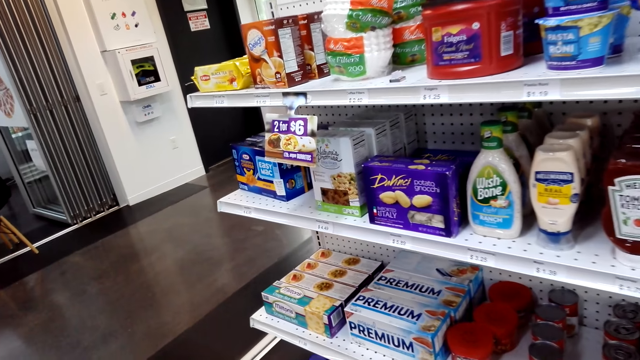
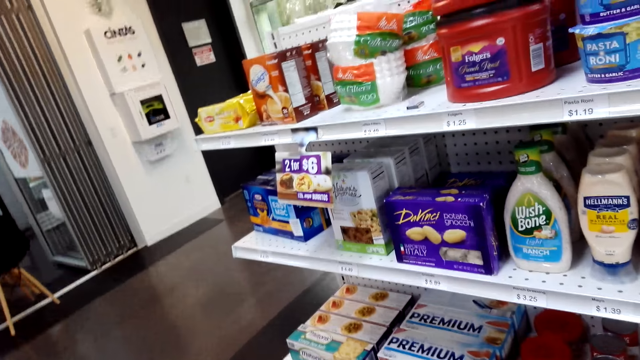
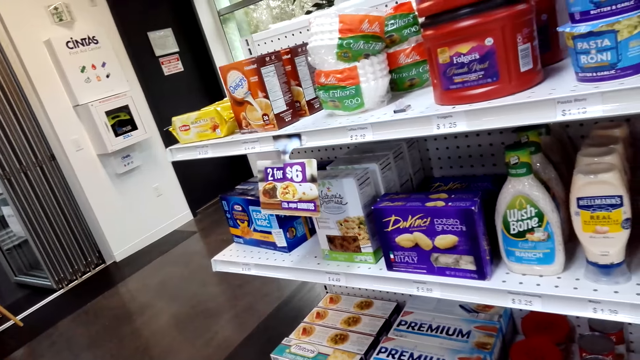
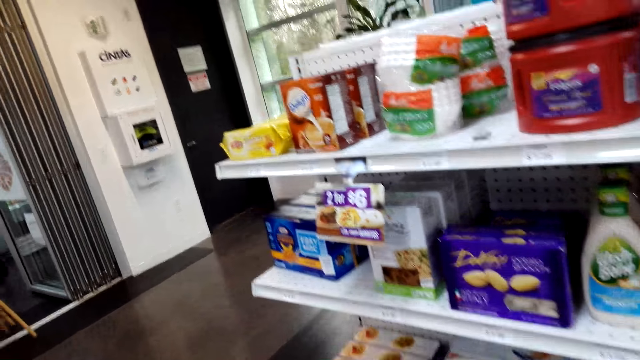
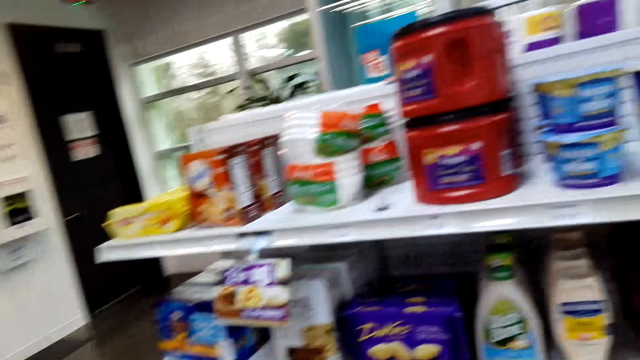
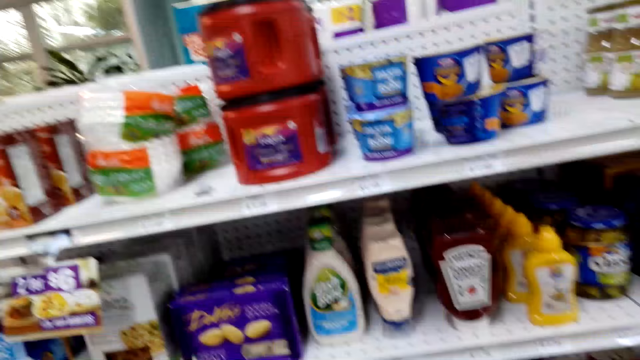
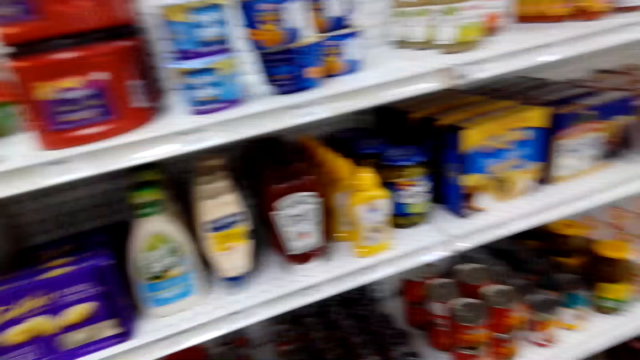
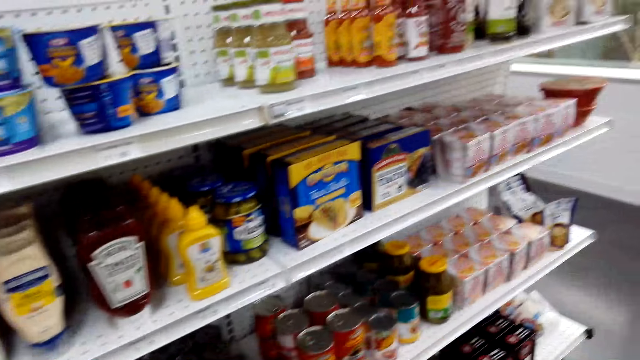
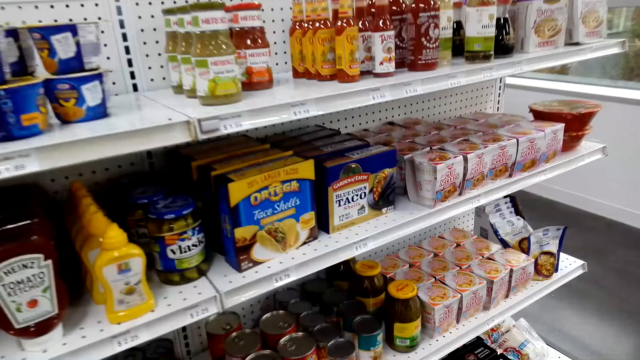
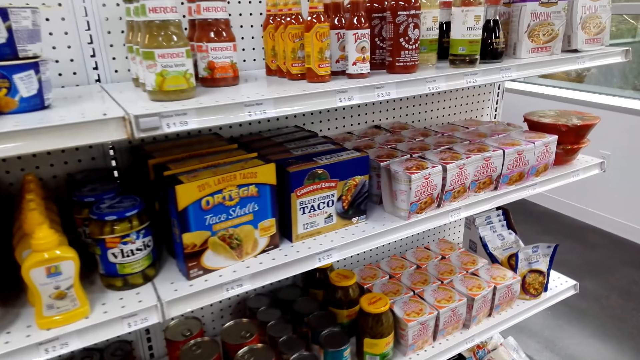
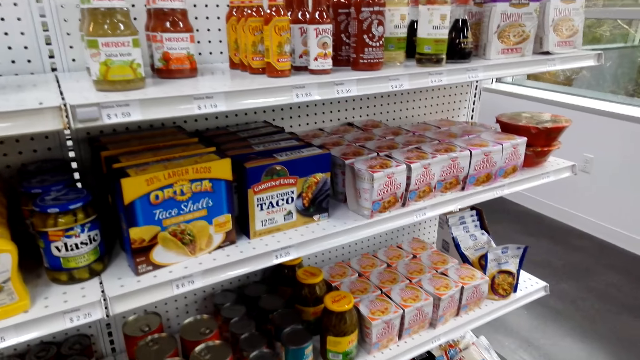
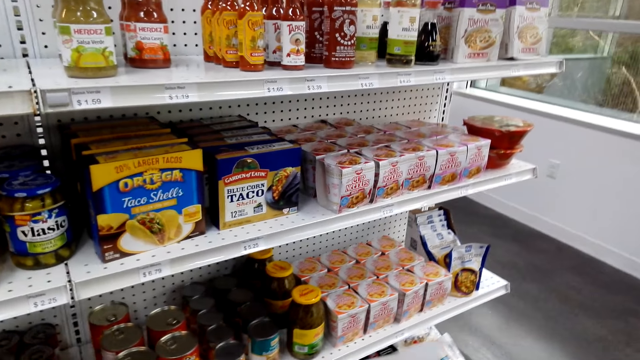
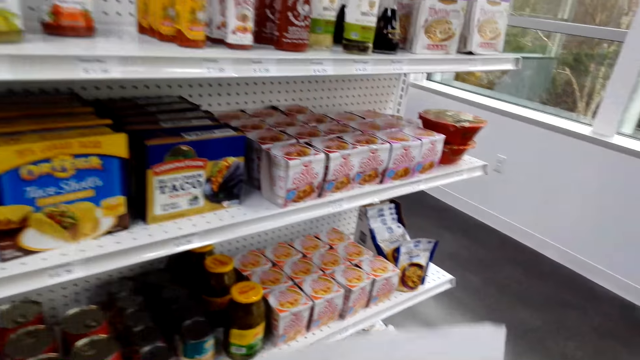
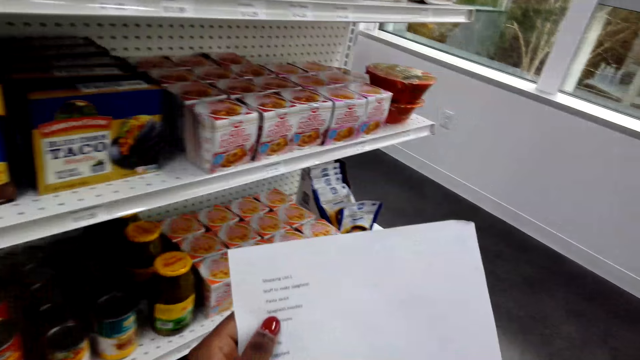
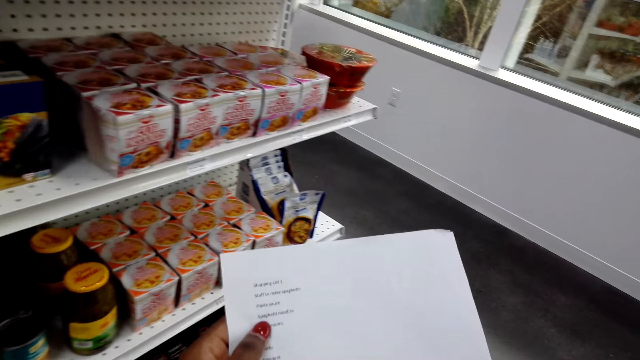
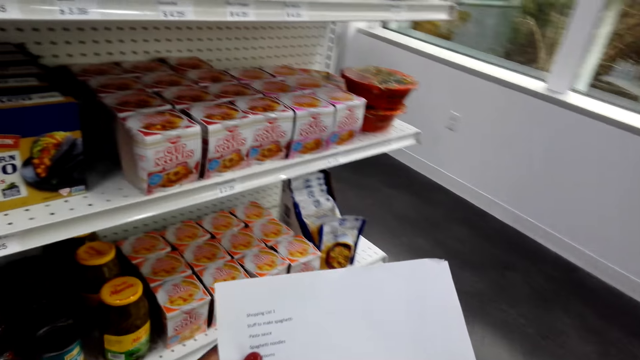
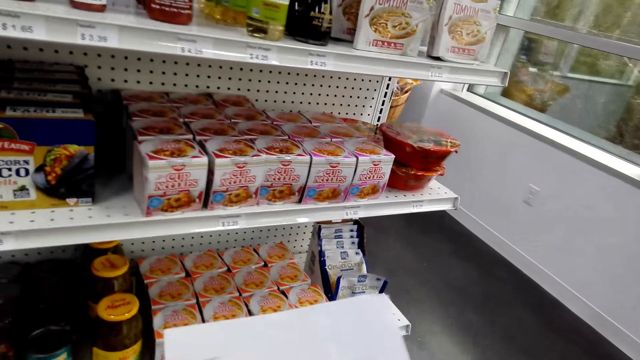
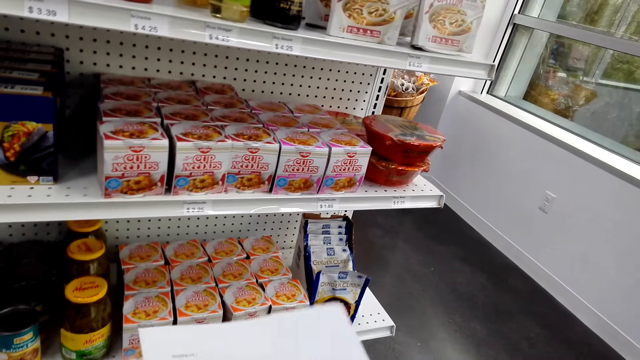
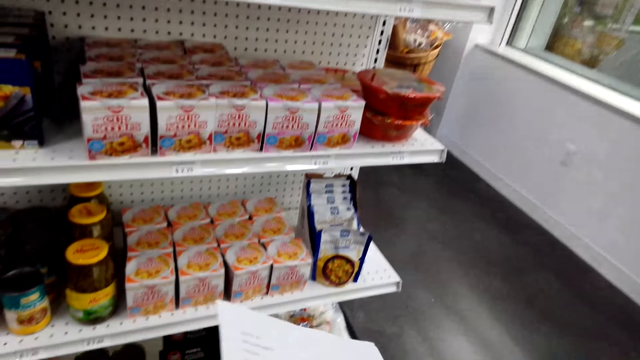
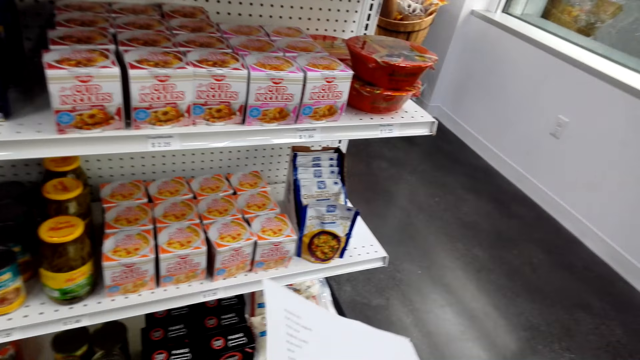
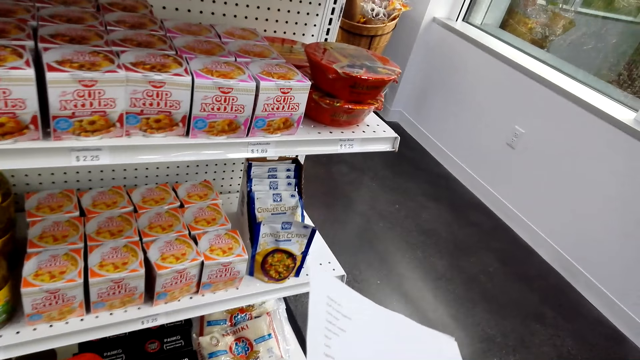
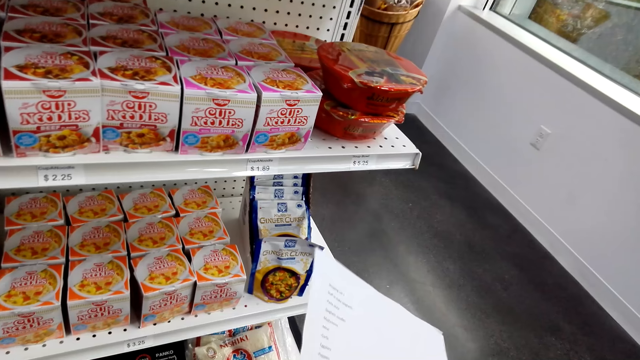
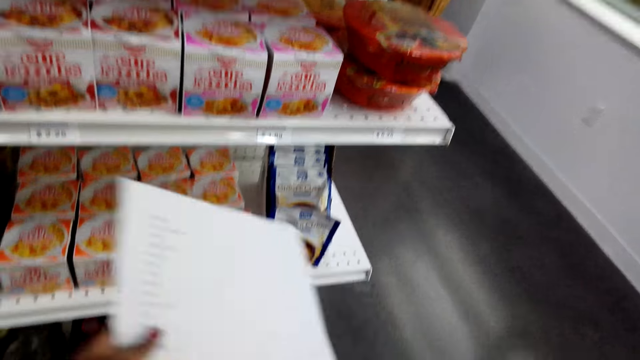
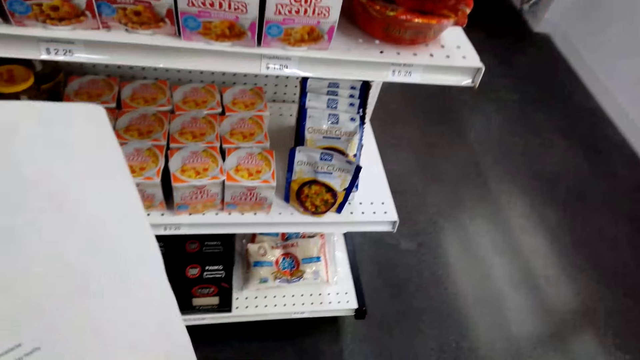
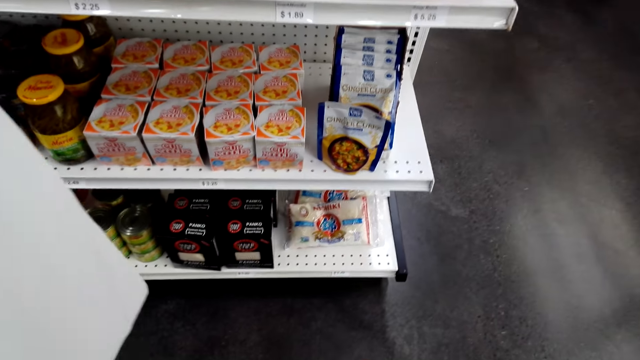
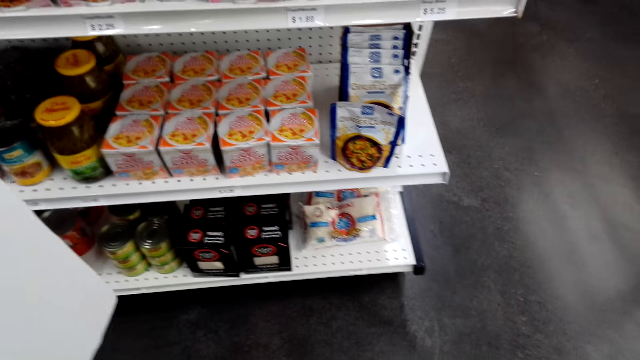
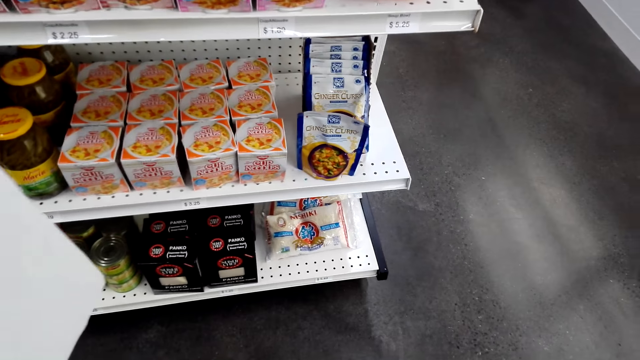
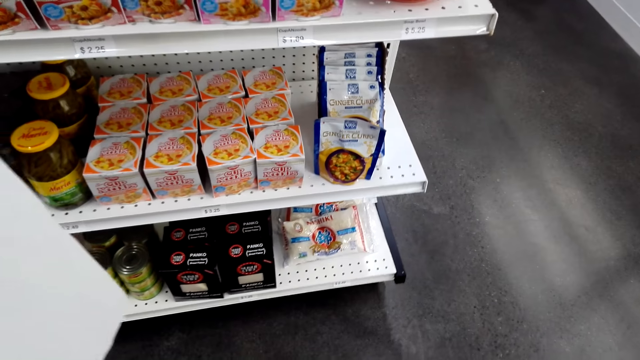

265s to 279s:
The camera wearer views the list paper. They view items on the supermarket shelving. They look around.

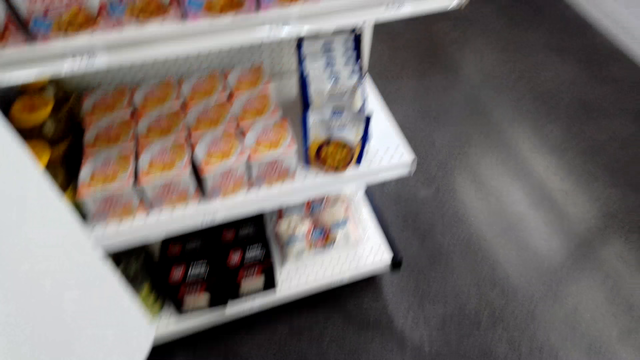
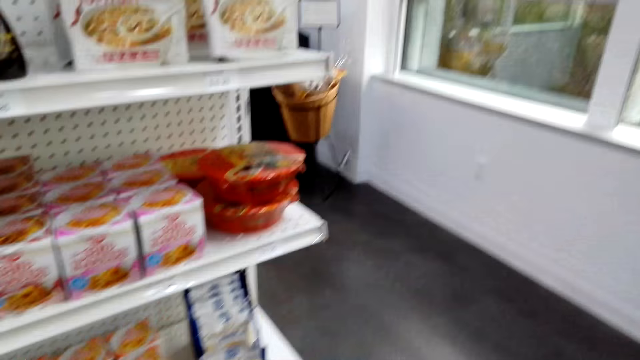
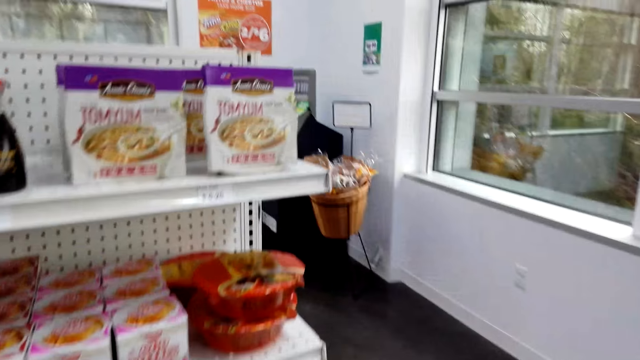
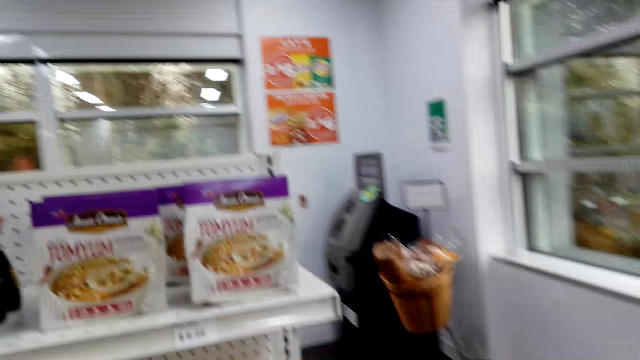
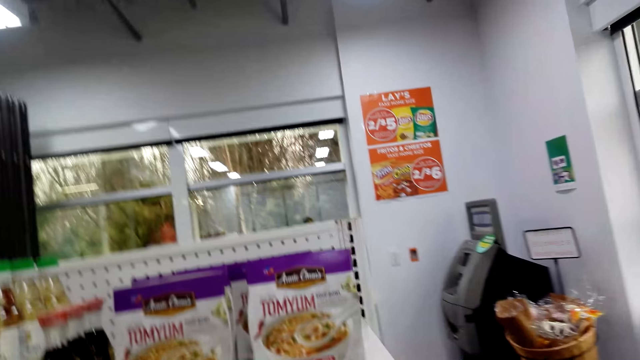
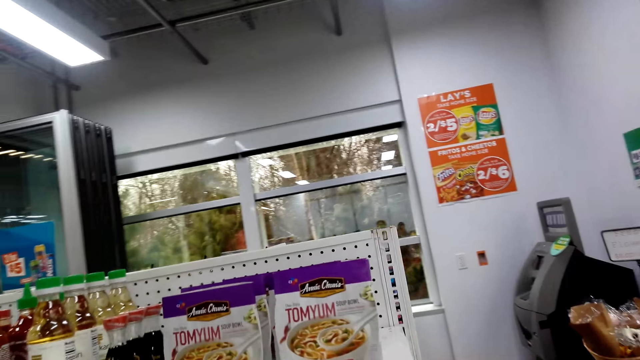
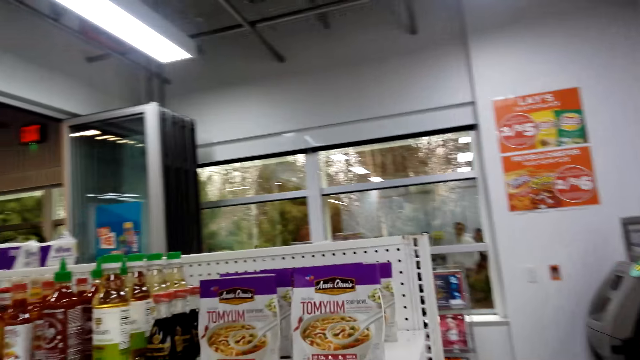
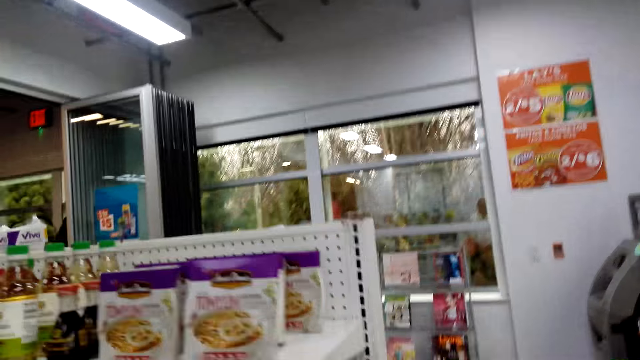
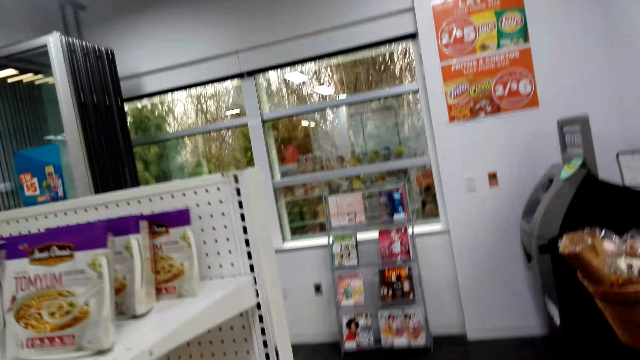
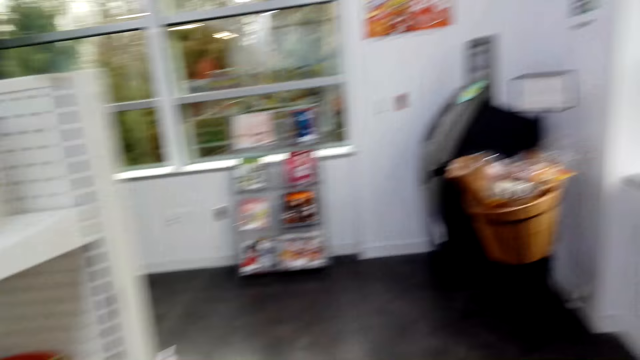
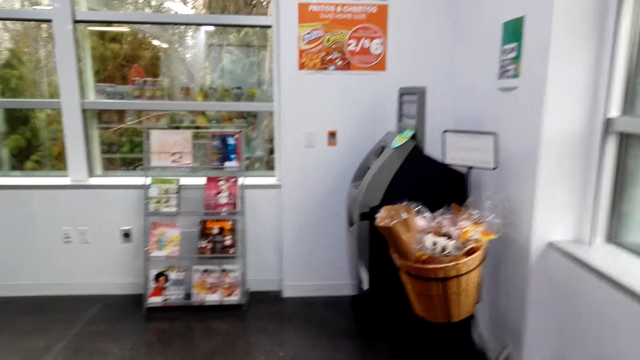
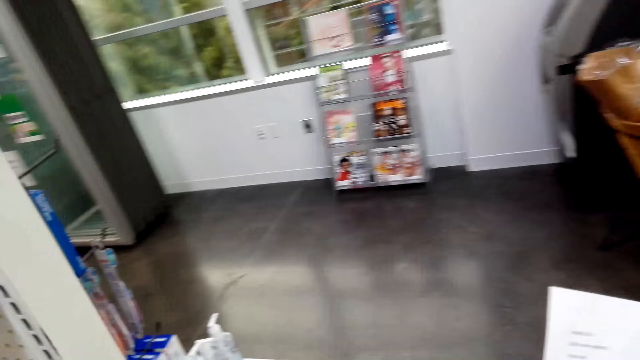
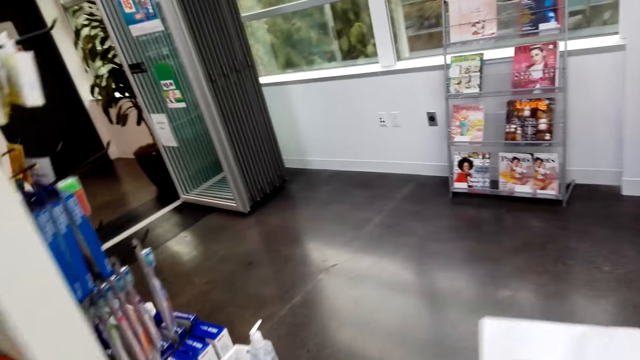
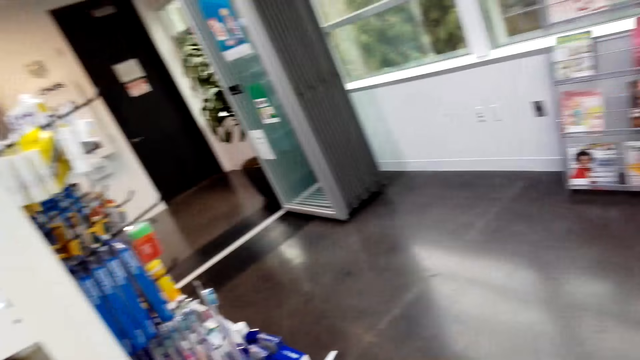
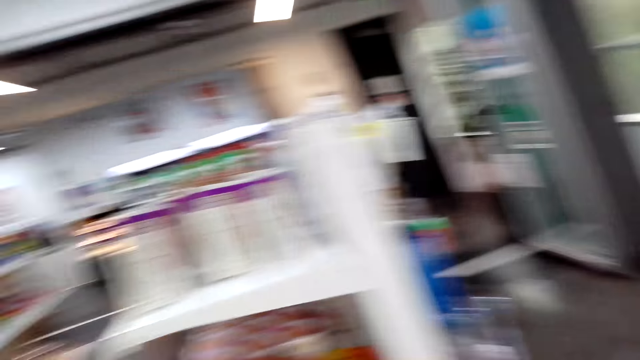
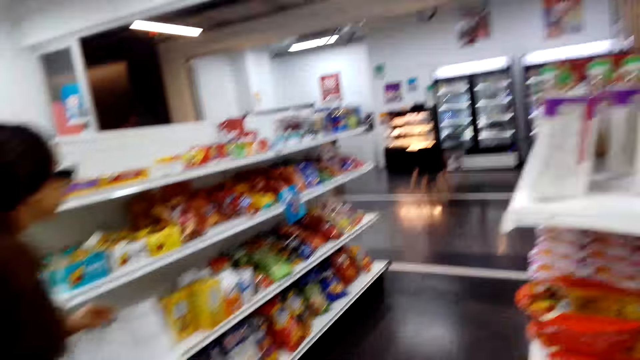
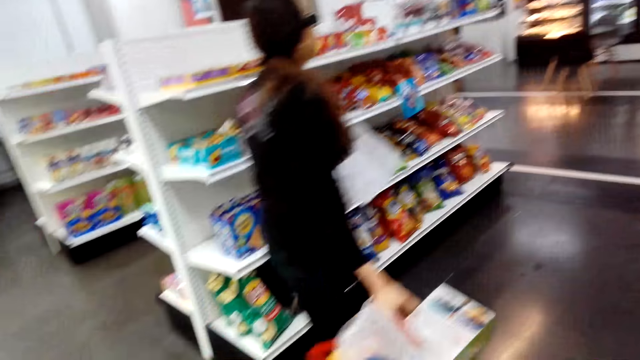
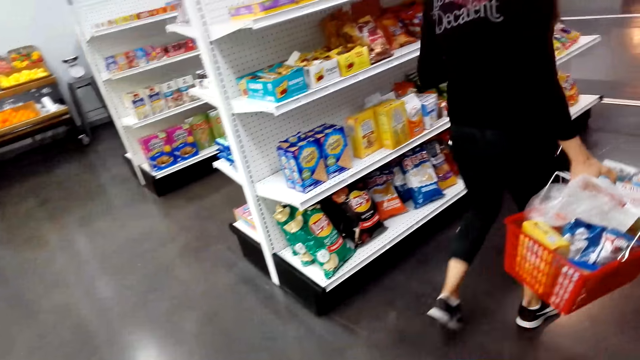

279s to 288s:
The camera wearer walks around in the supermarket. A lady moves around.
